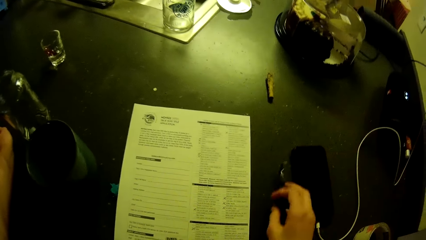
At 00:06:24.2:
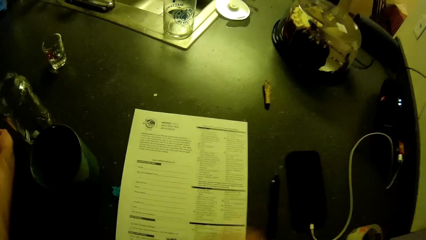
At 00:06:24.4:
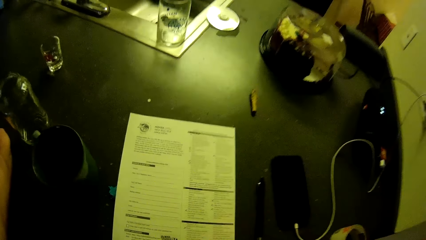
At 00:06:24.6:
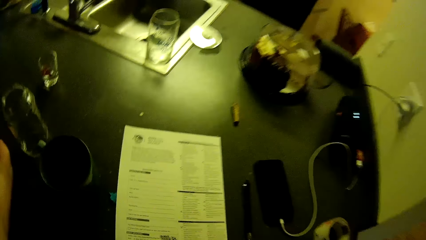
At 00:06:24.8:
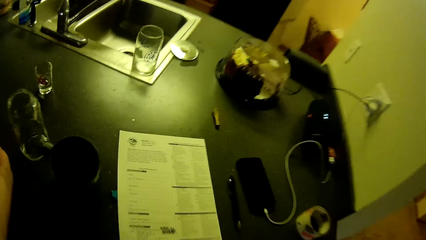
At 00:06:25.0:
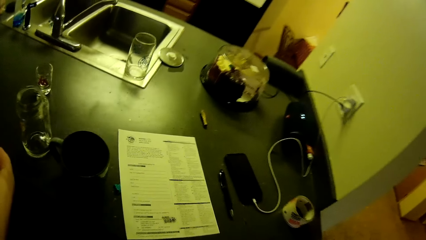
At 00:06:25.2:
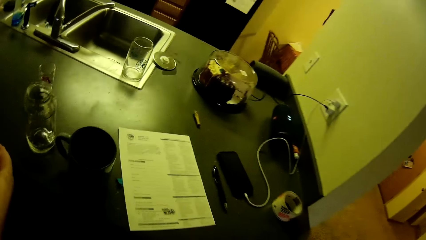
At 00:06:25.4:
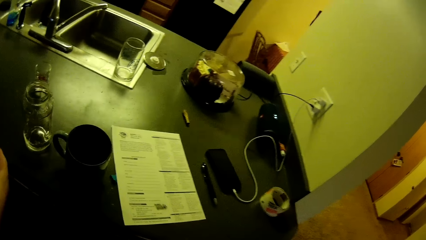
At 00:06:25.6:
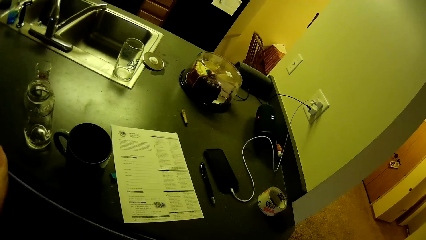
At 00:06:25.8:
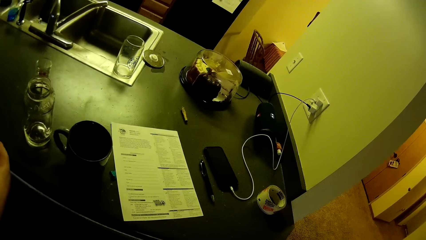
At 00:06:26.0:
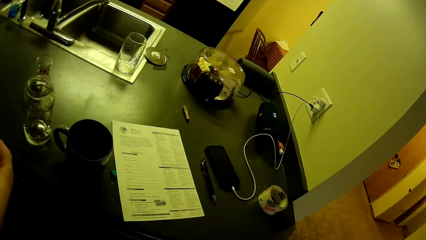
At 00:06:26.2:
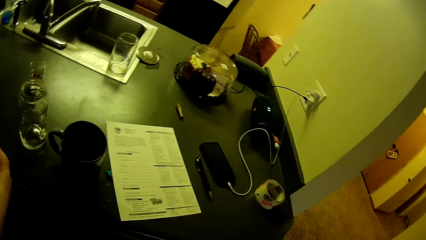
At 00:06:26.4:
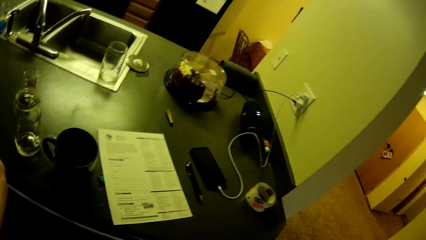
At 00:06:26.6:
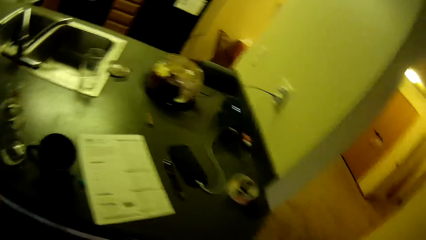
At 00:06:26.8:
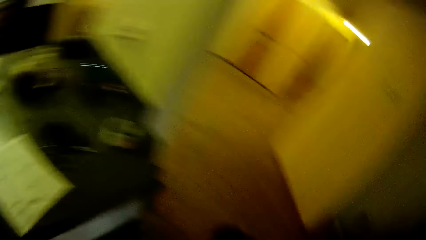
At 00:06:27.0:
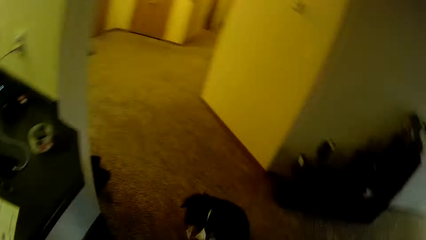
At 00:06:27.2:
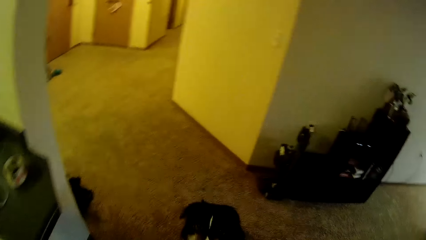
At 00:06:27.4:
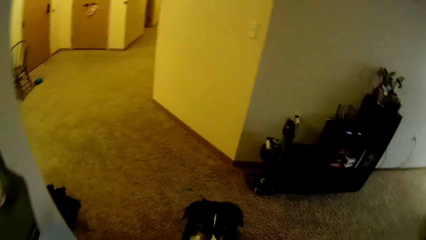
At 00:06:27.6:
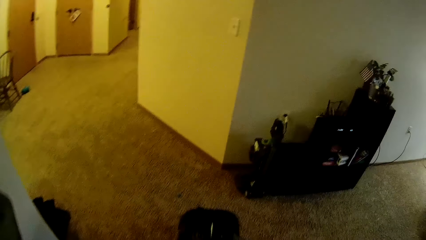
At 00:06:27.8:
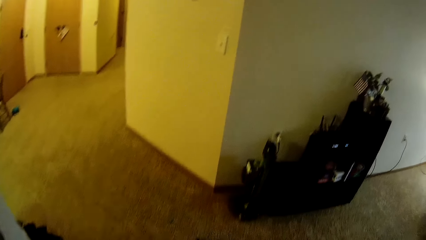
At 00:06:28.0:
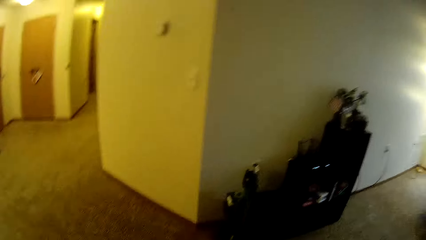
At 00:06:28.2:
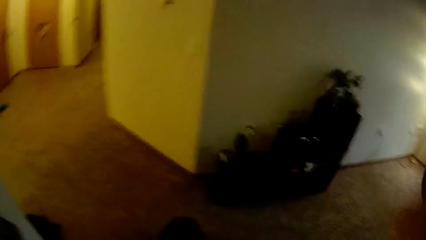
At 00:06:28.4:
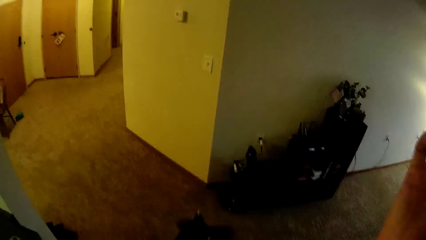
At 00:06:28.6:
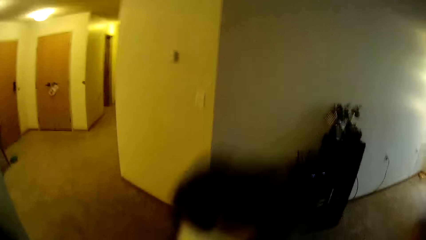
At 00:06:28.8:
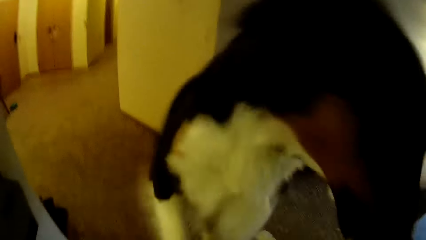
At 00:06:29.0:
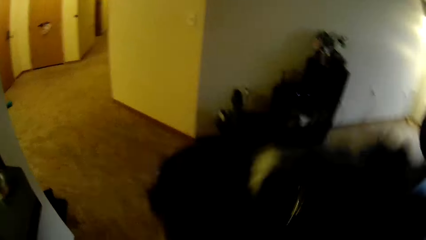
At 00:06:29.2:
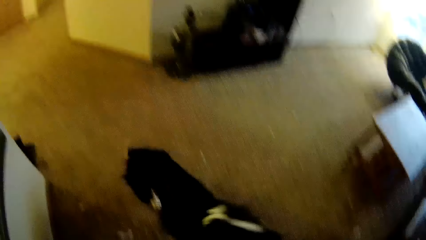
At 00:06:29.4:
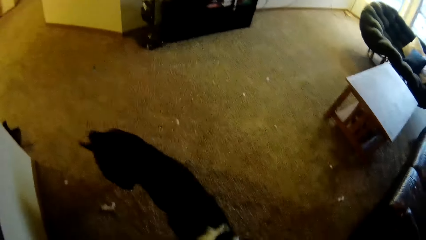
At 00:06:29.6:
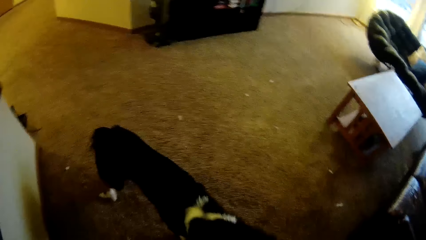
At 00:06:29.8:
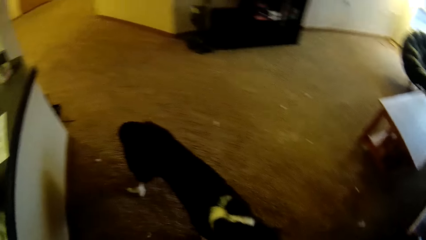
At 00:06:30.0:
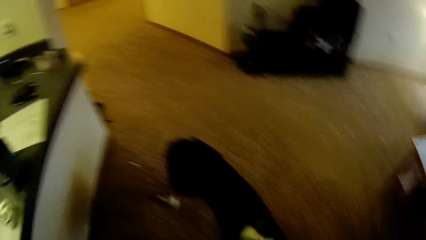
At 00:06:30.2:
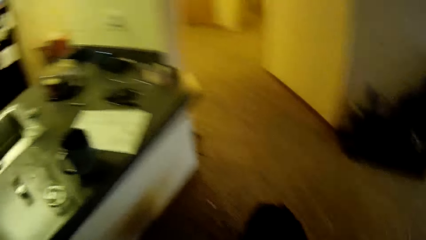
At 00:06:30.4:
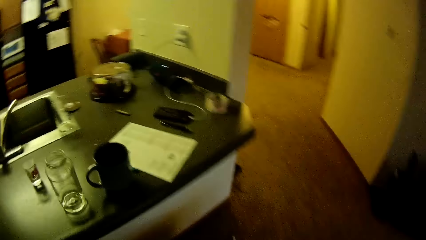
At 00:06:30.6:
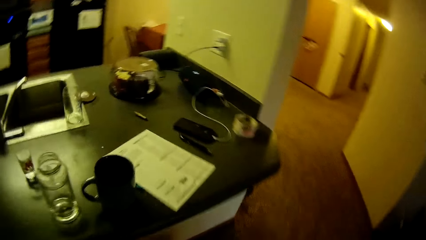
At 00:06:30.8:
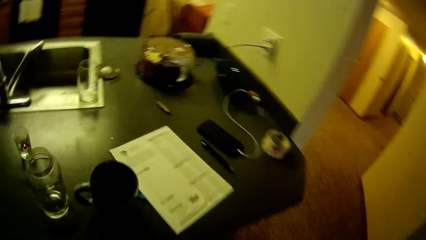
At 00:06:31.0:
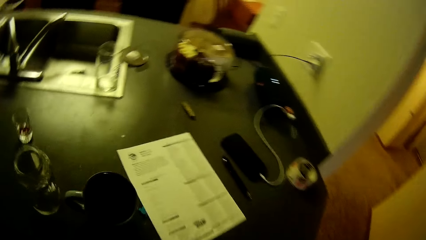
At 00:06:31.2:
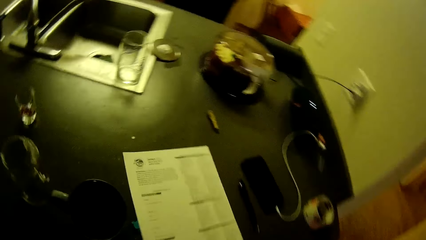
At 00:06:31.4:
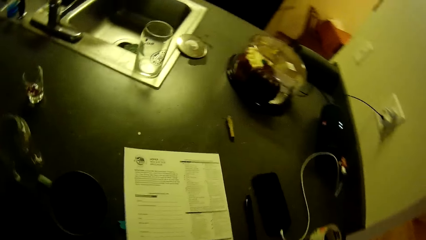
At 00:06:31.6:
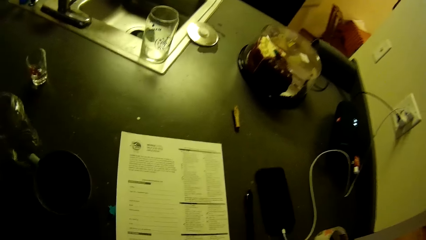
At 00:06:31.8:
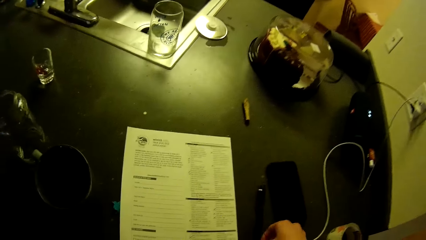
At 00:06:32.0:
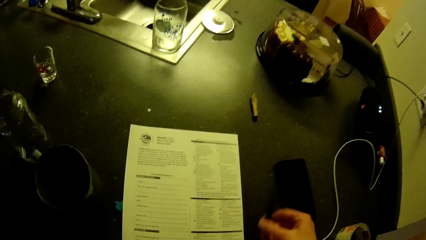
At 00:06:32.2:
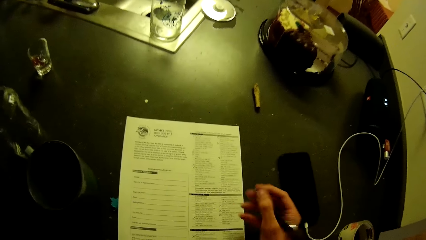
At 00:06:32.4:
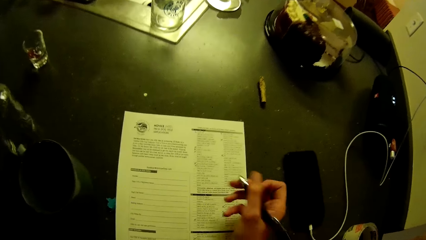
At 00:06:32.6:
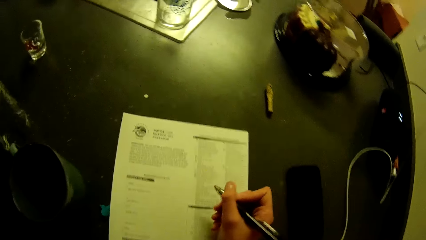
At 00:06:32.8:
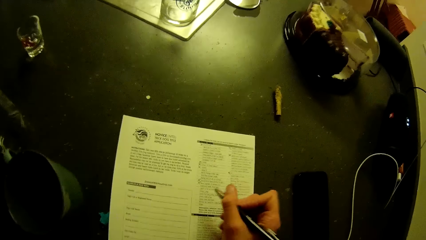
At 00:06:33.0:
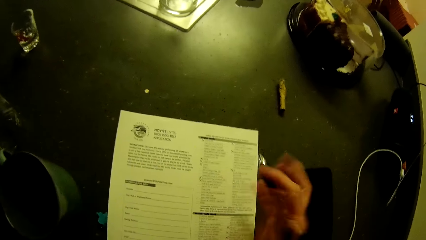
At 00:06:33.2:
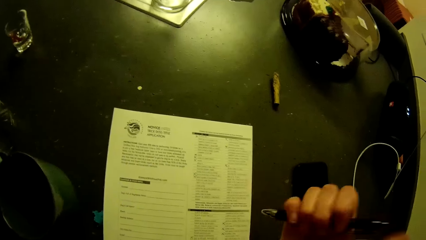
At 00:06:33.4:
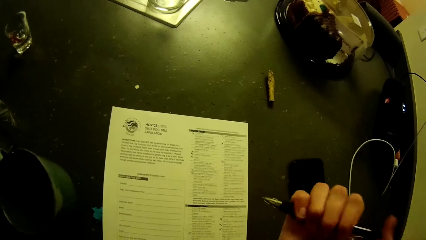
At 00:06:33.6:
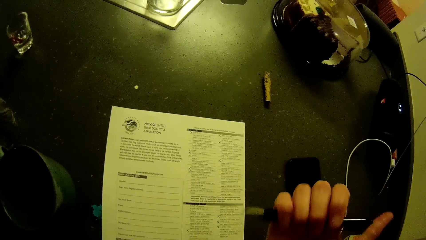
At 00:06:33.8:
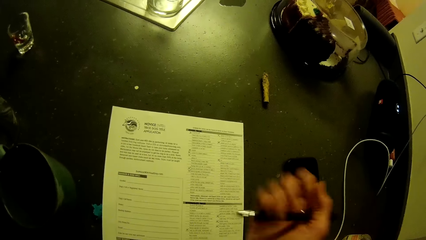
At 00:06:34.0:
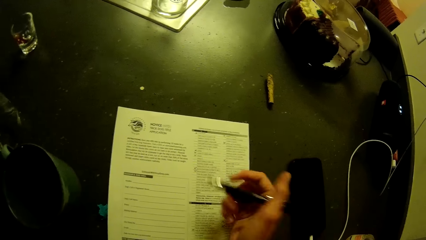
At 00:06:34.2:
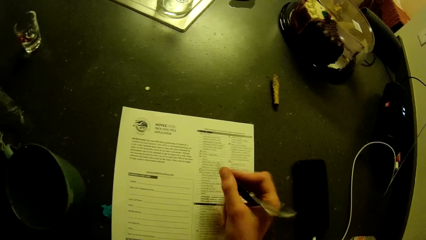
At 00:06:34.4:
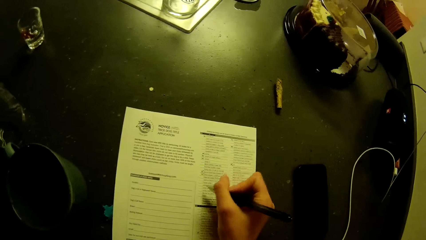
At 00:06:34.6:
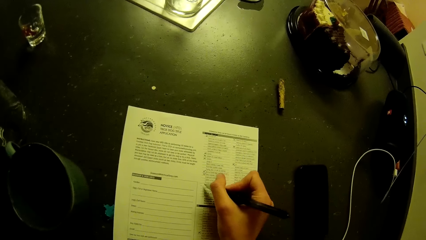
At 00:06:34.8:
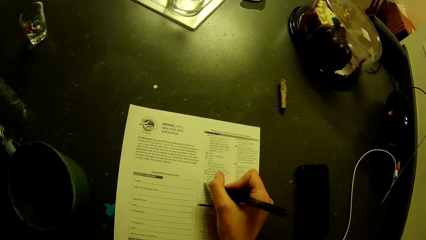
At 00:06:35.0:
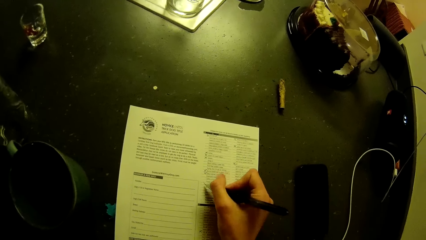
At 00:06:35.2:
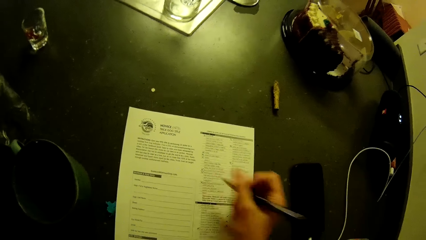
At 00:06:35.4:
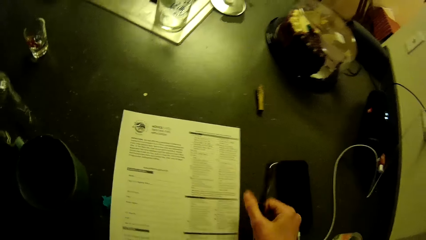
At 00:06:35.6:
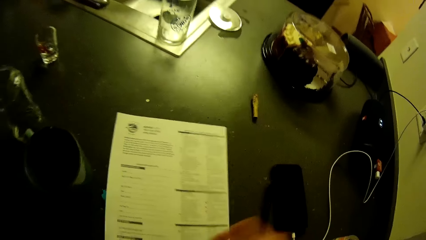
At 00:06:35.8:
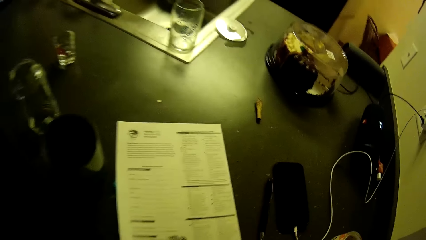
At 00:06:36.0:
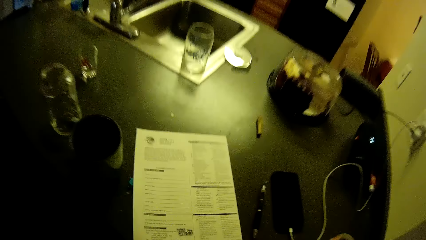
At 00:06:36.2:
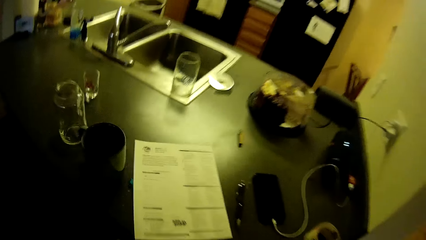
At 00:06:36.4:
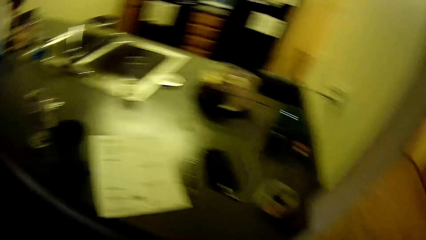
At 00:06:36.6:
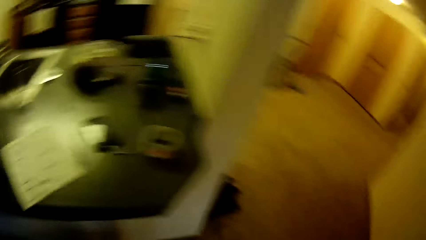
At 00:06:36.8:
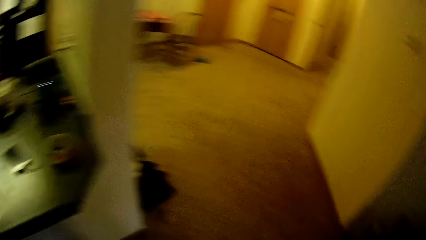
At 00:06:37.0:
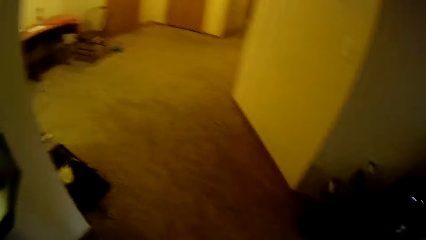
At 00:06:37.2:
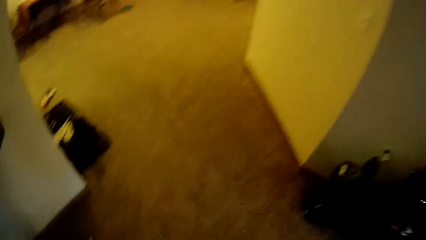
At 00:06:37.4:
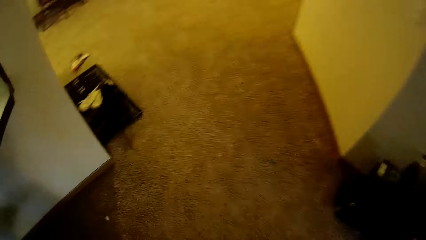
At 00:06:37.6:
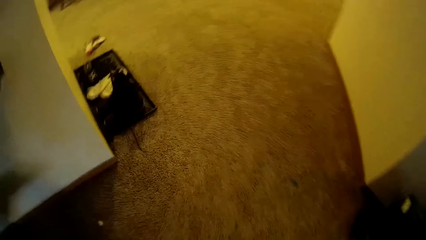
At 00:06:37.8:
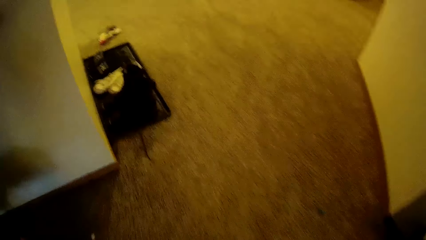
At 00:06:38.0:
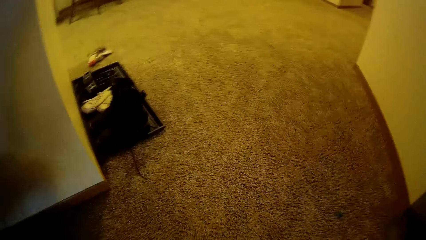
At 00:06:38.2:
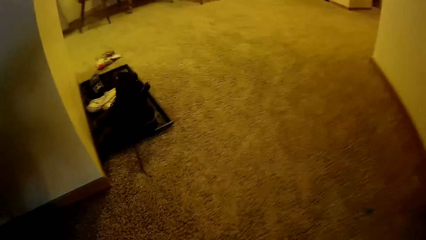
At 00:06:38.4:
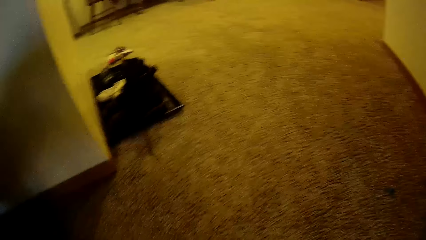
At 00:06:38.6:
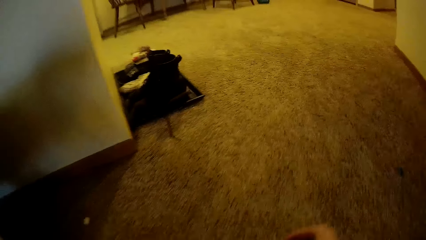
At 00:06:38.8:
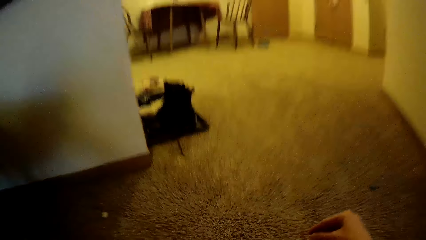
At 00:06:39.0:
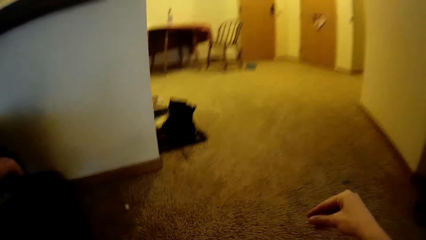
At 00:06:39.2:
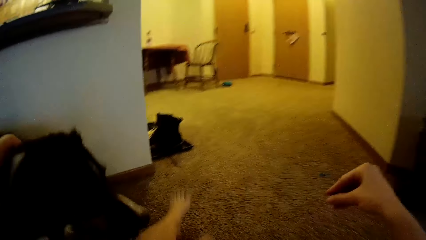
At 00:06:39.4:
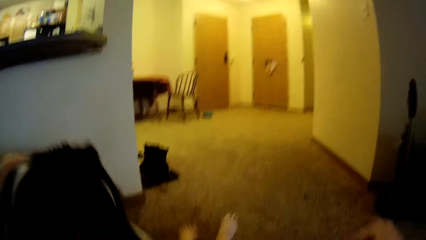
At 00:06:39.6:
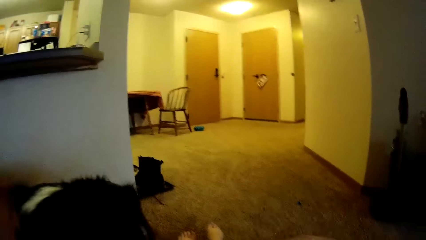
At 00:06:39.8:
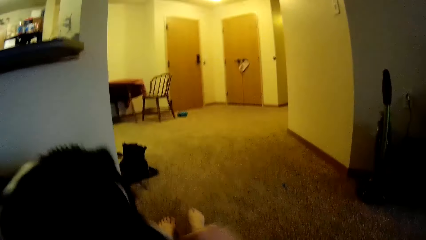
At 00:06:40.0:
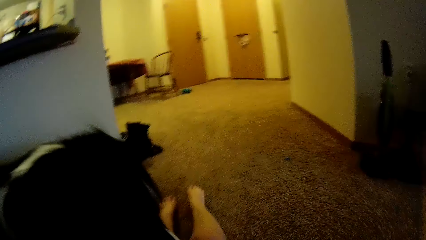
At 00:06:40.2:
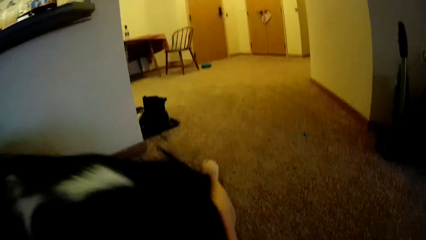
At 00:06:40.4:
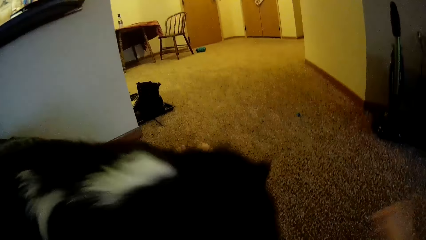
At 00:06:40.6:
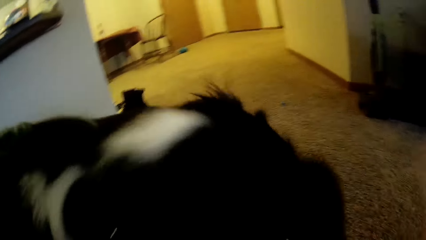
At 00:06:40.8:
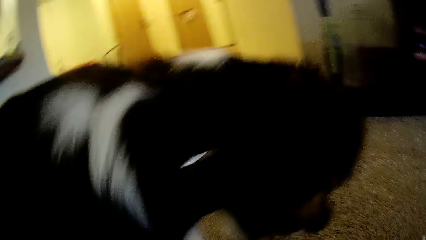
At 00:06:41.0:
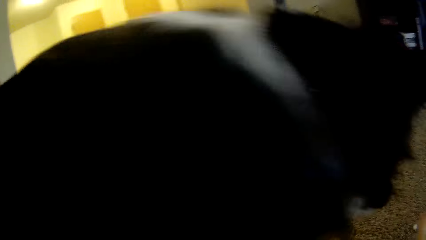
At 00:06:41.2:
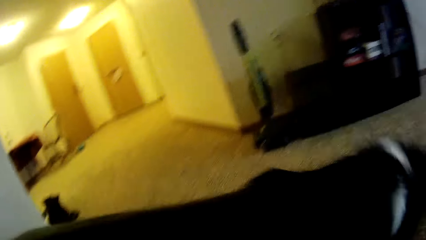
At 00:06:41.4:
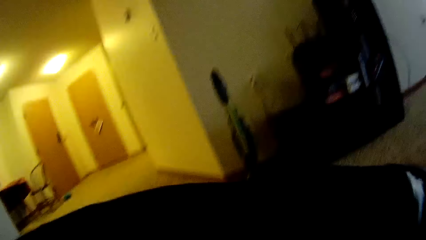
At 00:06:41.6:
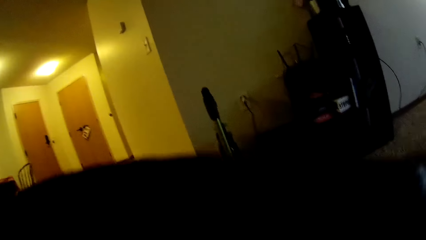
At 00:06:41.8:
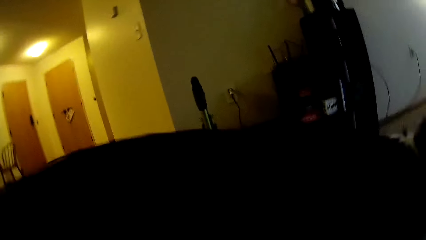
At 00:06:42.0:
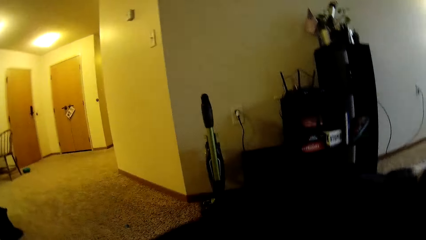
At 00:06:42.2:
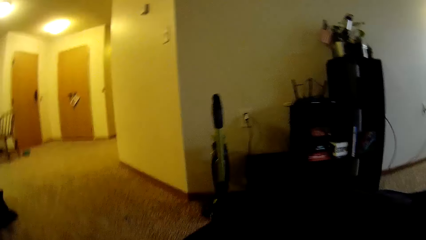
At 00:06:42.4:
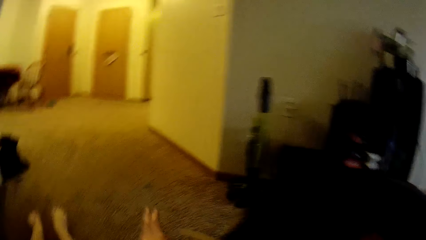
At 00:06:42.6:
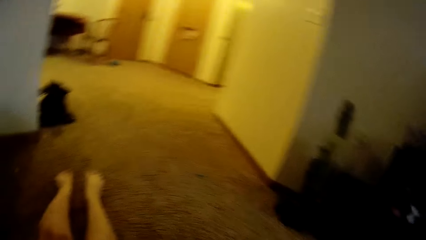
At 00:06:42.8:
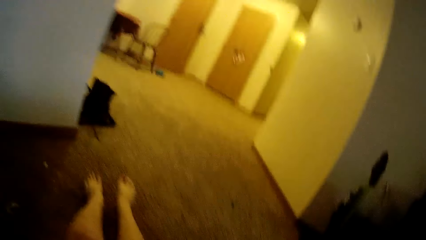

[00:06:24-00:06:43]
The camera wearer drops the pen on the kitchen slab or countertop. They stare at the booklet. They turn to the dog on the floor. They train the dog in the living room. They play with the dog. They turn back to the countertop. They pick up the pen on the kitchen slab. They click the pen. They adjust the pen in hand. They fill the application checklist on the kitchen slab. They drop the pen on the kitchen slab. They turn to the floor. They train the dog in the living room. They lie on the floor. They play with the dog on the floor.
